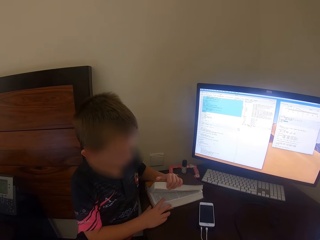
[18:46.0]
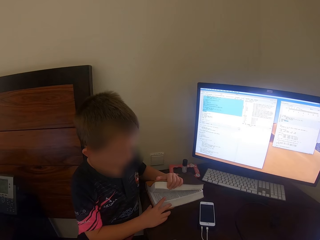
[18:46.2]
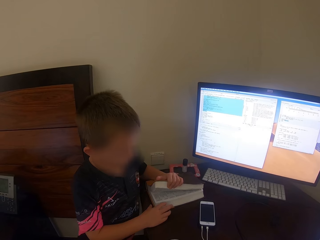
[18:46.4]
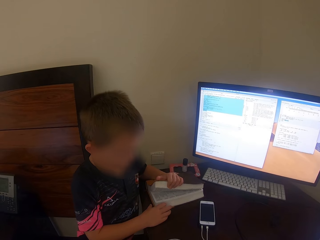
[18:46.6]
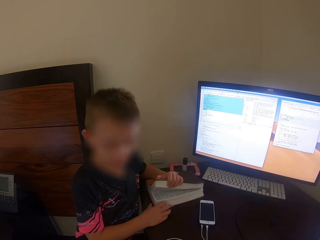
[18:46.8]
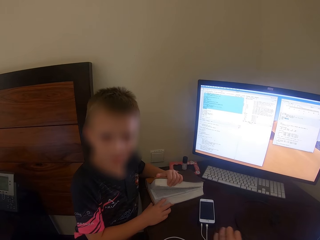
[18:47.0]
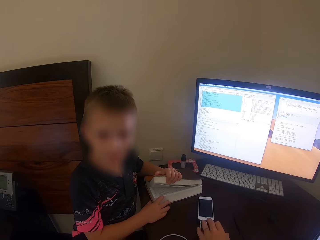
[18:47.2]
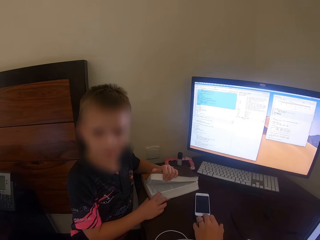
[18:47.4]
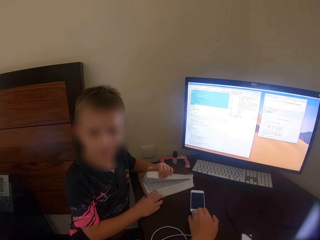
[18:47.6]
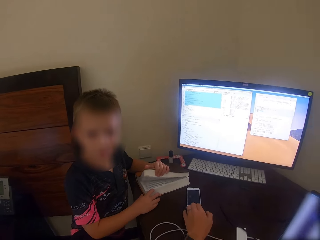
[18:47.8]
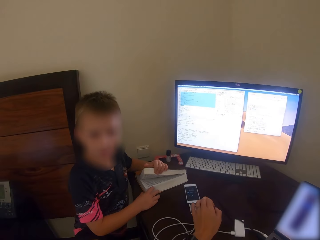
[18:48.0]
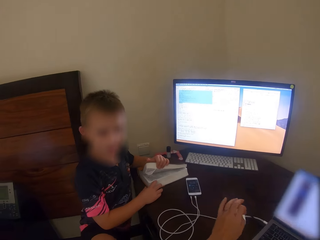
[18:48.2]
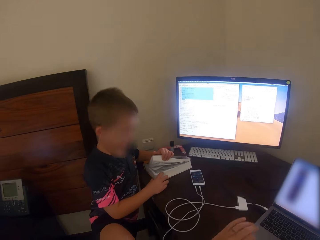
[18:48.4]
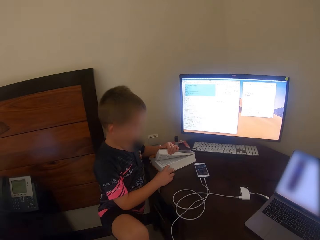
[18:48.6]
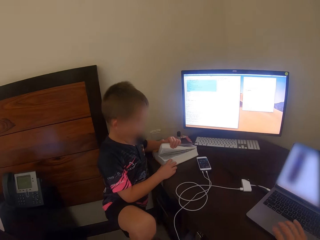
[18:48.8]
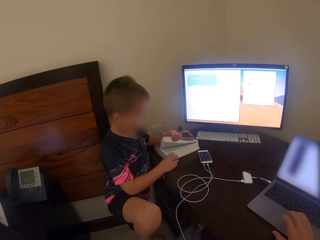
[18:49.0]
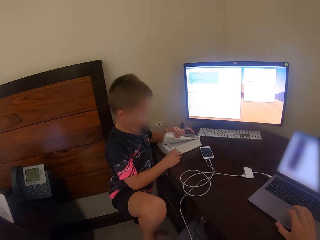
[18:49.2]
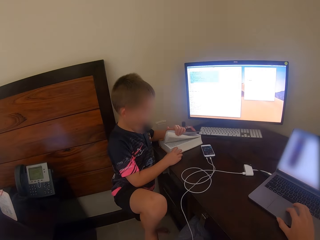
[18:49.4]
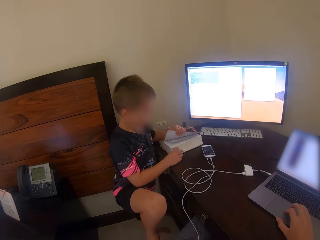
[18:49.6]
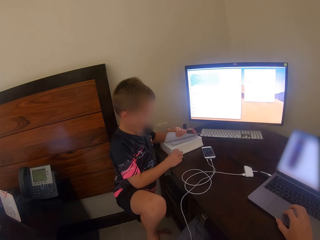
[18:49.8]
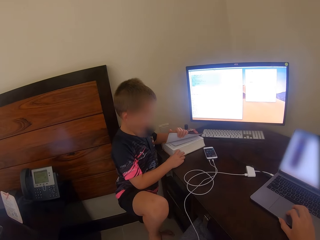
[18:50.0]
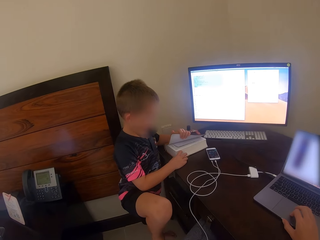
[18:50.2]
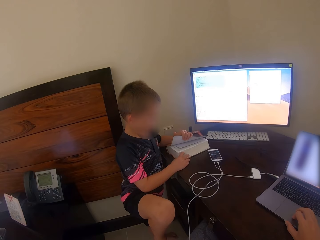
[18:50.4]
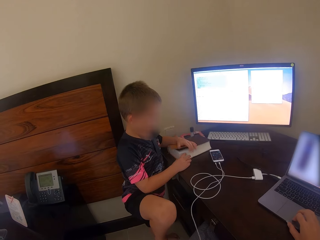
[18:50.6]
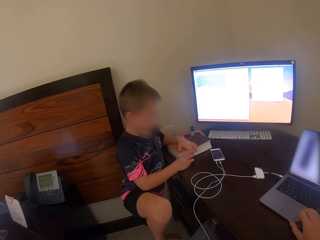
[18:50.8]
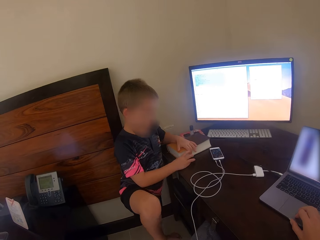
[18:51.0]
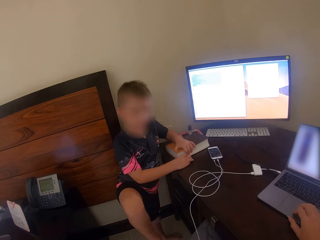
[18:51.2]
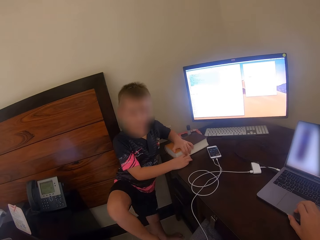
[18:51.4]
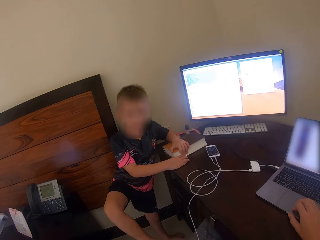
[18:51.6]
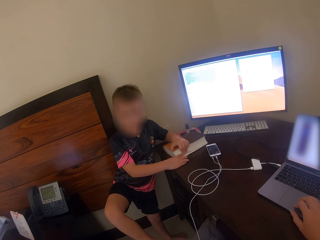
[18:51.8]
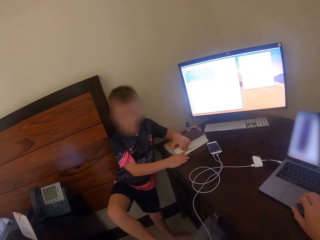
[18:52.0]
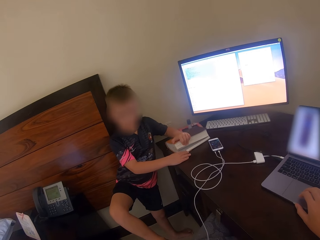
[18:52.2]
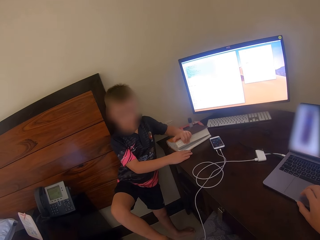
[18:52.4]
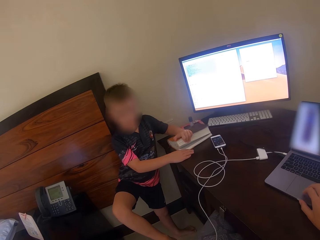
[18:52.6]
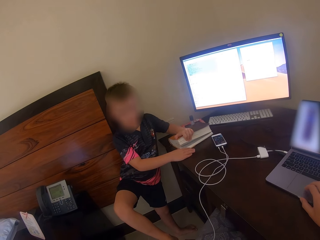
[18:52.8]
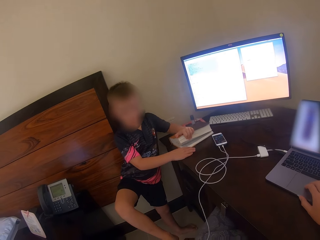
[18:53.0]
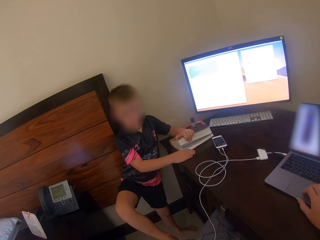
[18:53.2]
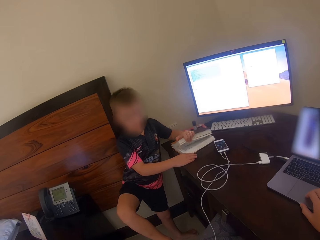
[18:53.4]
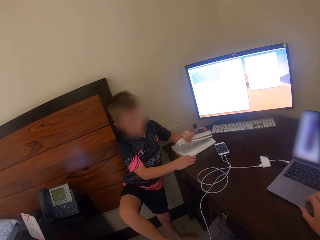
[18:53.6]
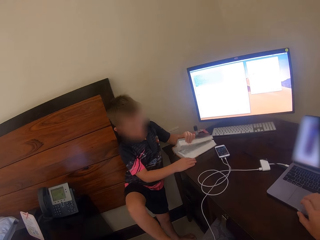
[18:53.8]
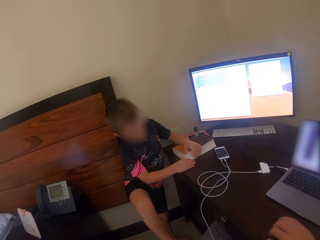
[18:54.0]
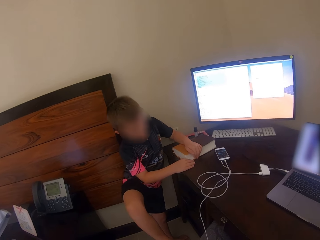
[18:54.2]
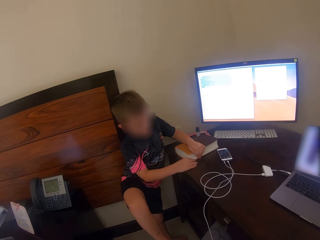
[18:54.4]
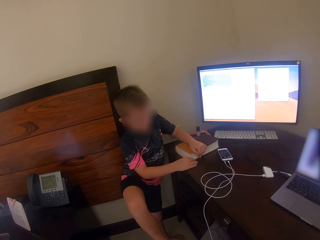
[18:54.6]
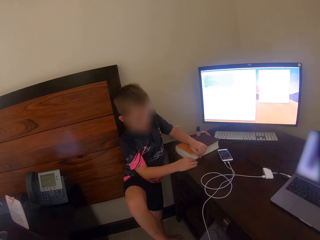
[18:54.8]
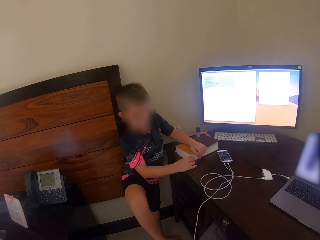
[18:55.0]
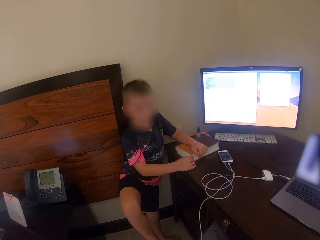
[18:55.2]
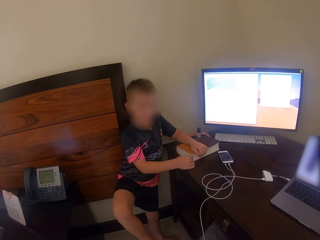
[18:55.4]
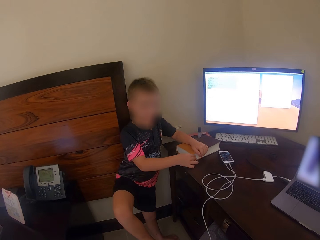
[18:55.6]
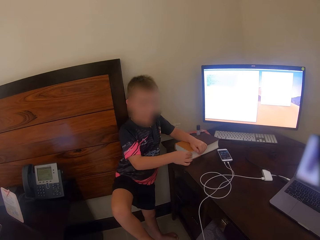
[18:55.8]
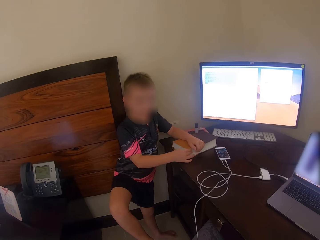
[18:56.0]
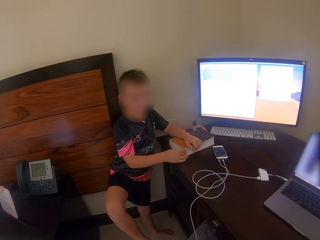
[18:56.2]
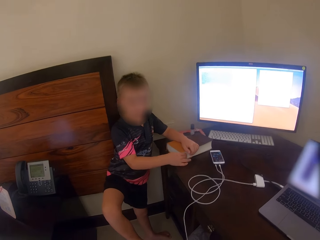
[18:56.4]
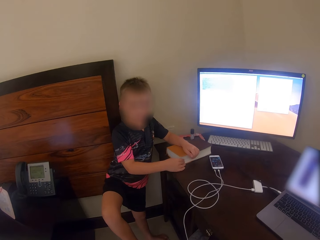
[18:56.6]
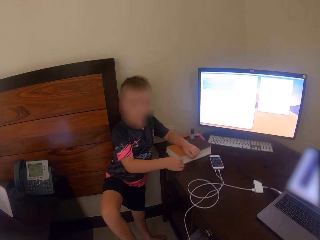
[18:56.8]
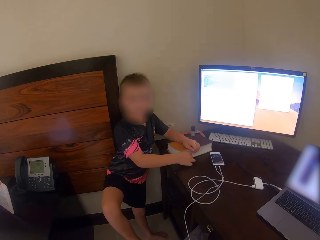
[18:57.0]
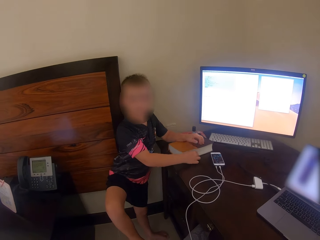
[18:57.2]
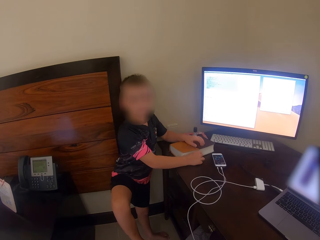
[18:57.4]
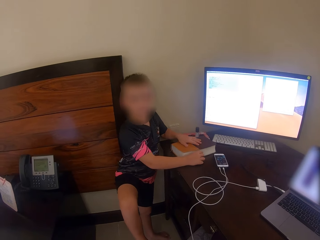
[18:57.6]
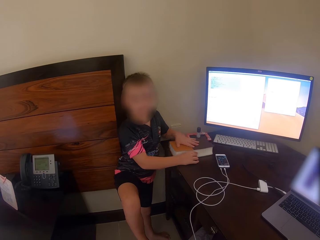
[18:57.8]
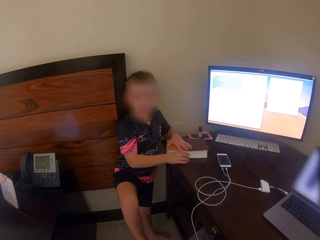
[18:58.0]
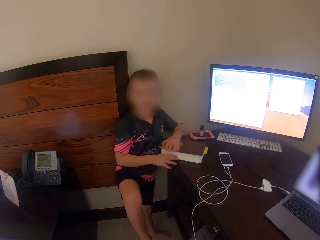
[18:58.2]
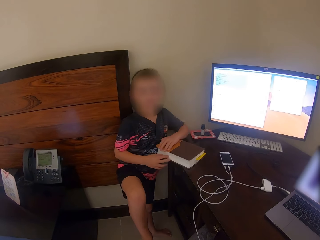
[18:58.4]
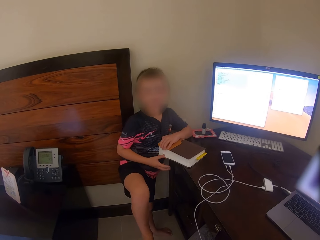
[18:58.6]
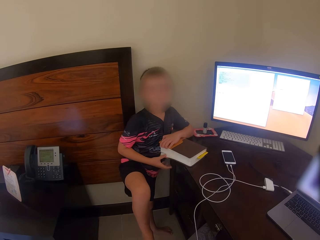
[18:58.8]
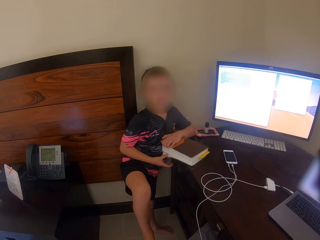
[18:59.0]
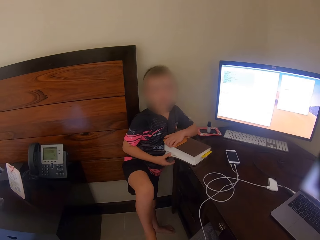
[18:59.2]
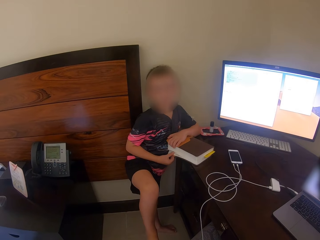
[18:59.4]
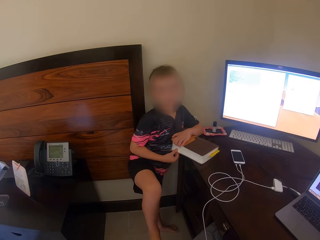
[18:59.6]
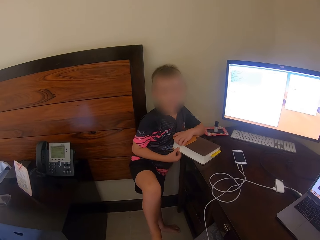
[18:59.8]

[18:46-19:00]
The camera wearer touches a phone with her left hand. She moves the hand. She touches the laptop. She uses the laptop. She talks. A man talks.

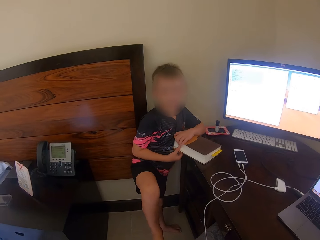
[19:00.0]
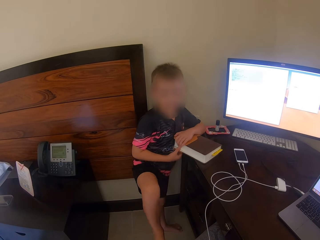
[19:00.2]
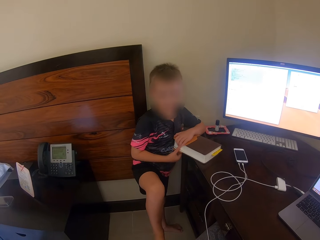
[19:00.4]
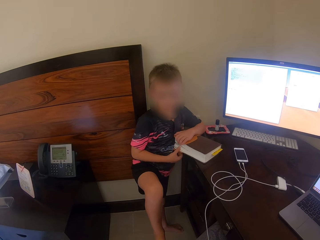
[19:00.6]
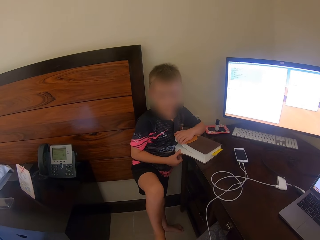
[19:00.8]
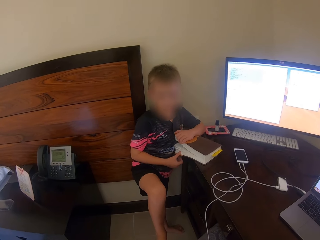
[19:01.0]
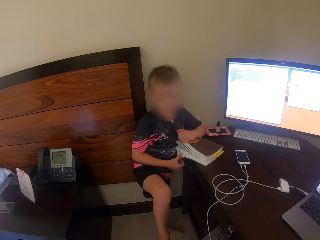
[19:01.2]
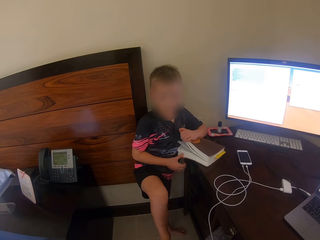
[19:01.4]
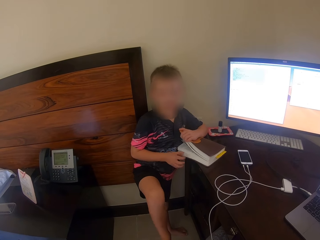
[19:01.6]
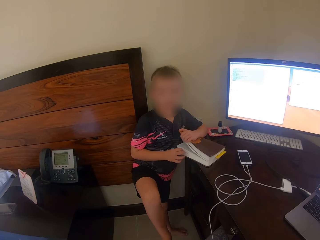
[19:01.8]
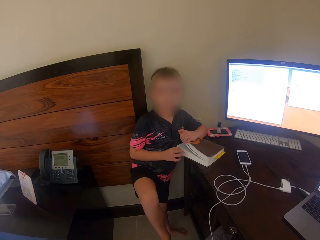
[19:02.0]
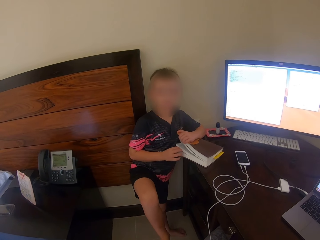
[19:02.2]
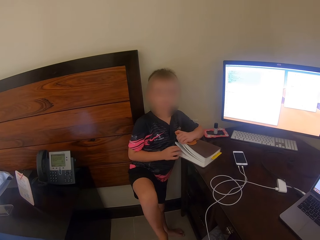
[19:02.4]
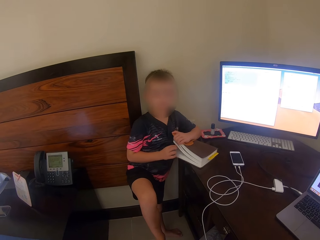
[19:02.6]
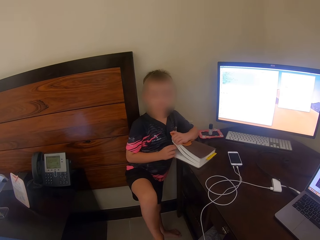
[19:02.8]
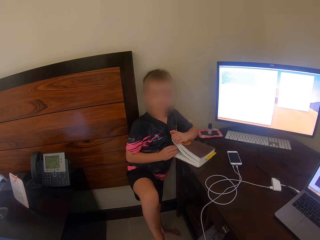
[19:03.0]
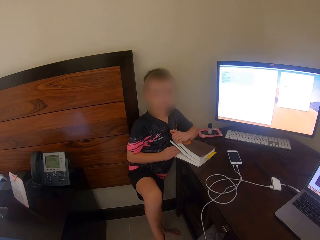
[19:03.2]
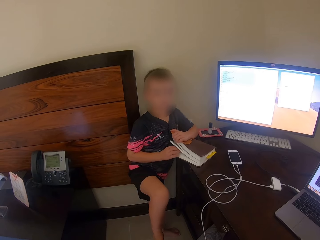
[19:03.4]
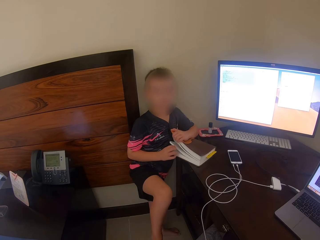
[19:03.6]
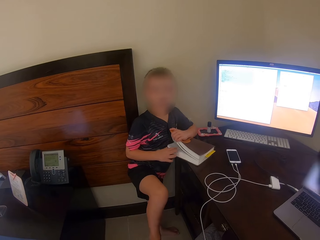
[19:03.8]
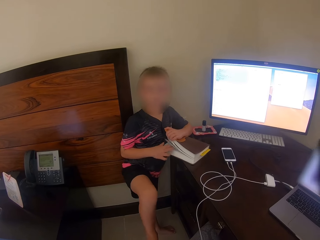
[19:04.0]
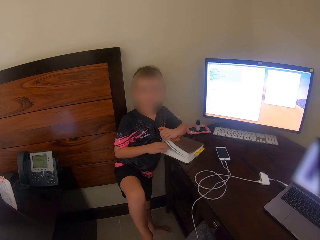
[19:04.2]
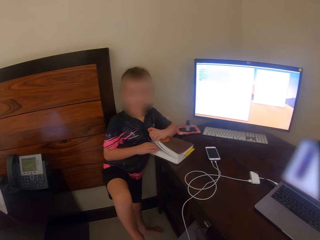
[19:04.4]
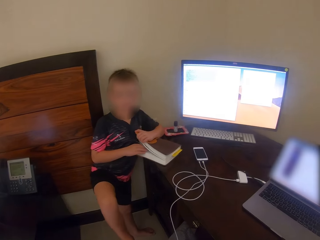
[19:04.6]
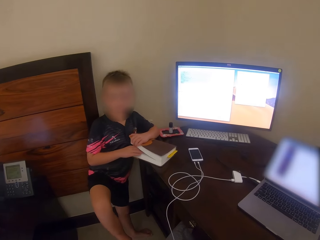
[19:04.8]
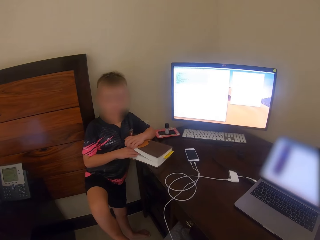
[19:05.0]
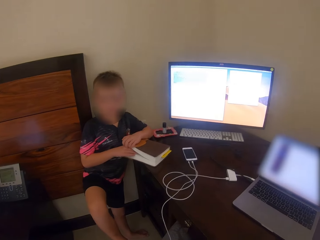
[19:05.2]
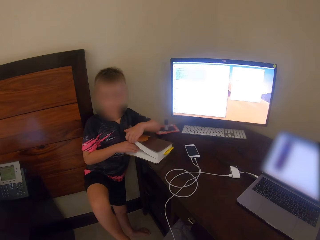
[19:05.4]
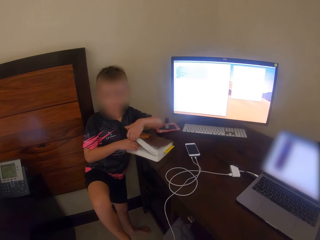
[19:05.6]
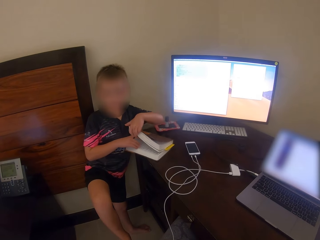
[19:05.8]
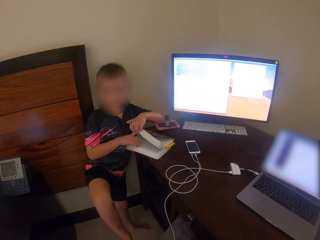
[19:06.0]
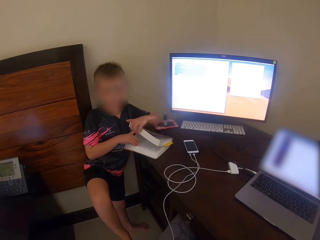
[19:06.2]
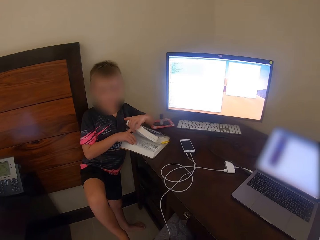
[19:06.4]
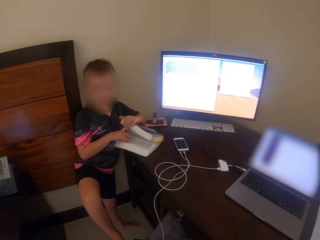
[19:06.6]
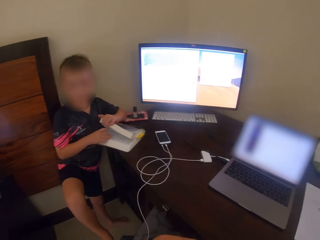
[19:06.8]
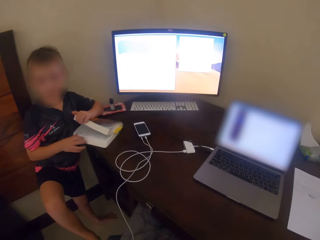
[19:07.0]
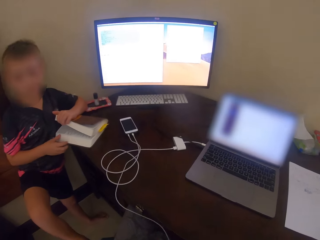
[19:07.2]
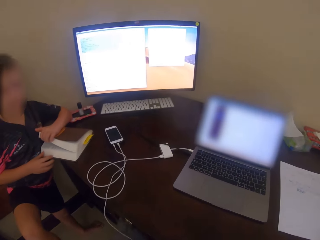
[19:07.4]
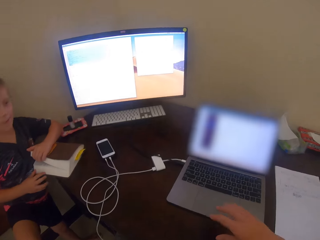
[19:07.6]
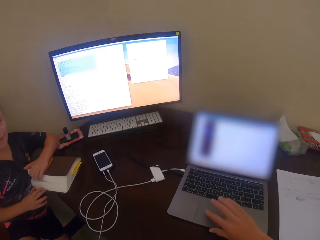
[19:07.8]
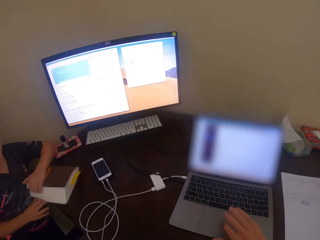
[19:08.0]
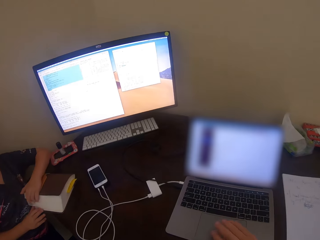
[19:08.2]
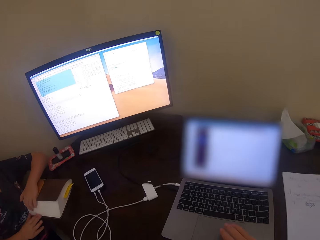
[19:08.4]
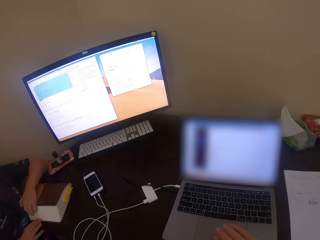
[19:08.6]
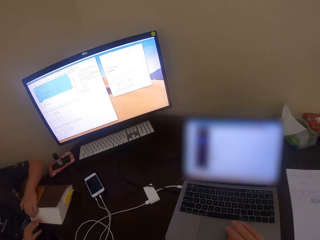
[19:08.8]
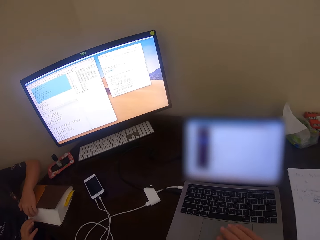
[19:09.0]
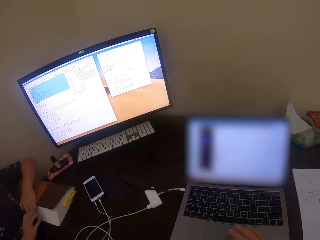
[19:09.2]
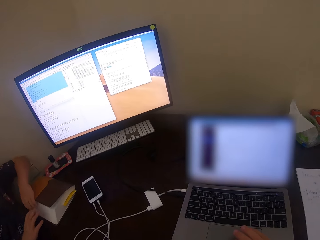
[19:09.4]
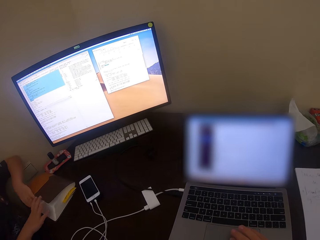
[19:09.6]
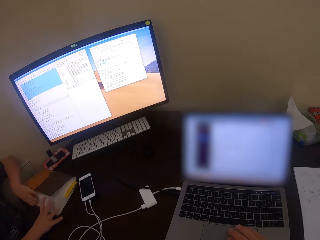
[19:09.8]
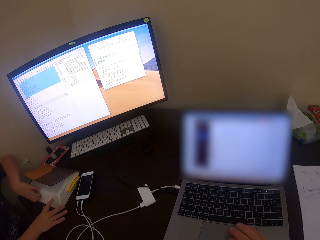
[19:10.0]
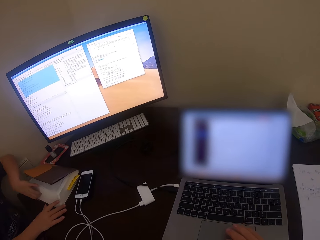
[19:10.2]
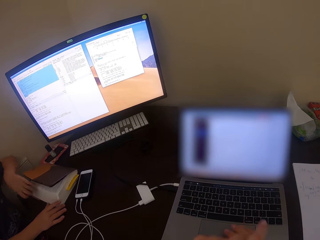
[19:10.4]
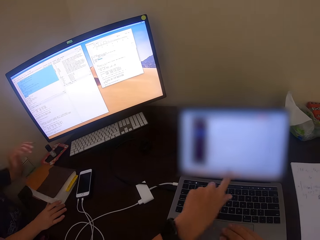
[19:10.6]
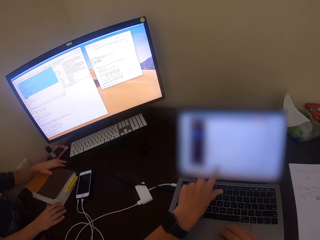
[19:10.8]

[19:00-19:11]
A man talks. The camera wearer converses with the man. They use the laptop. The man moves the book.
